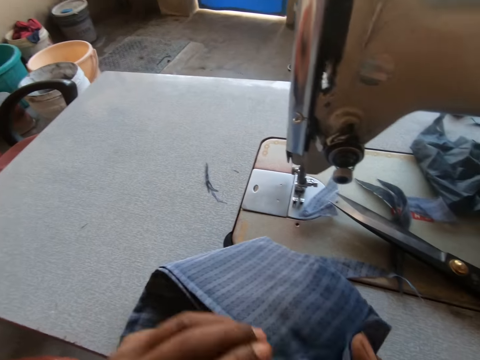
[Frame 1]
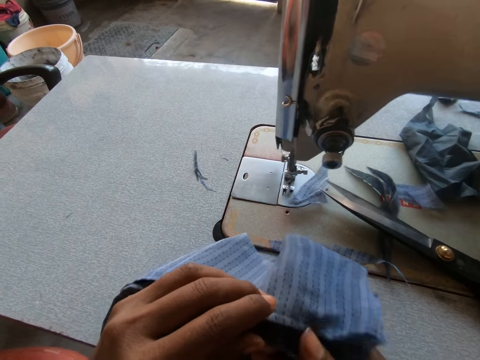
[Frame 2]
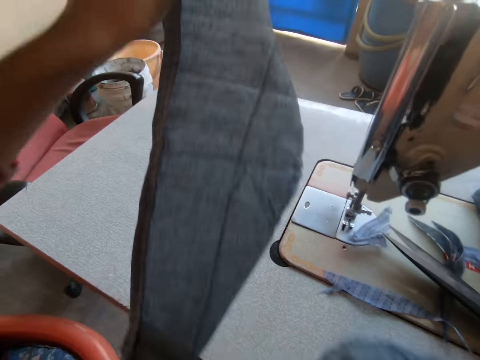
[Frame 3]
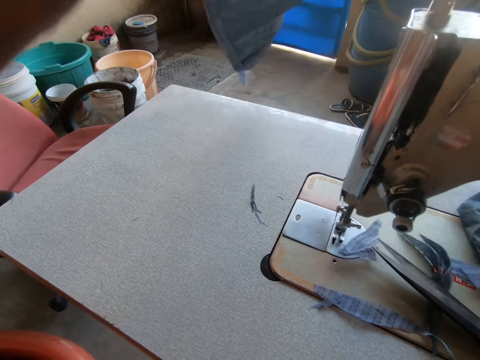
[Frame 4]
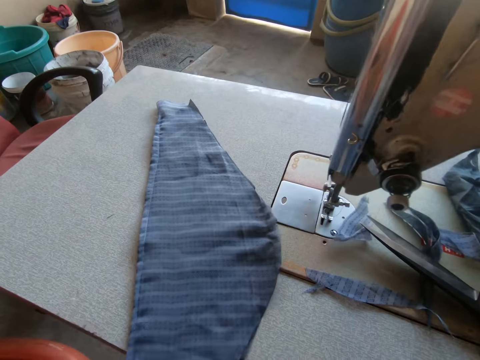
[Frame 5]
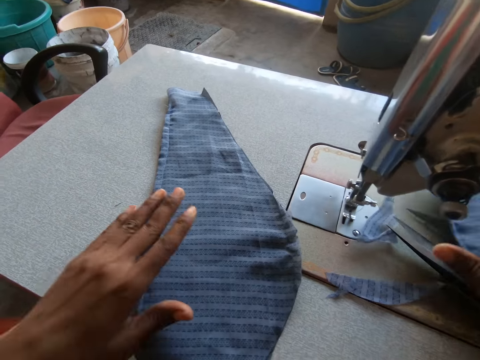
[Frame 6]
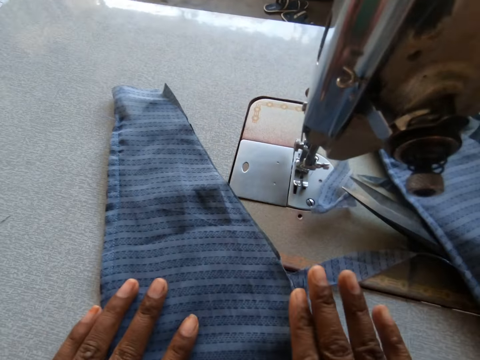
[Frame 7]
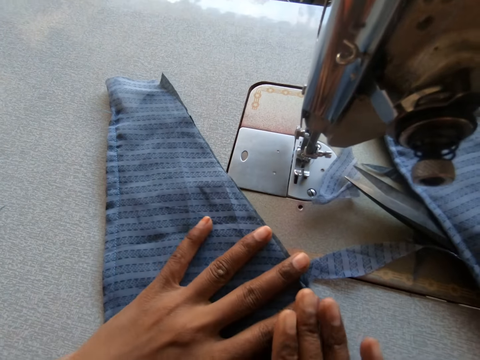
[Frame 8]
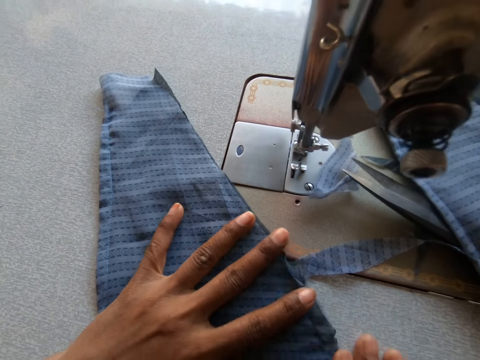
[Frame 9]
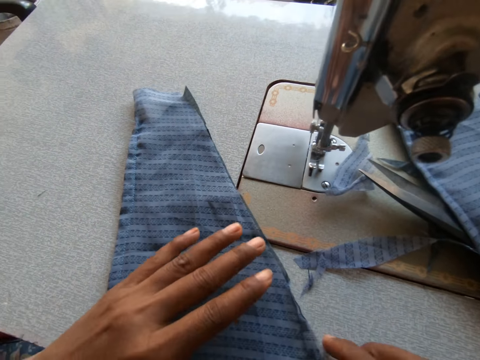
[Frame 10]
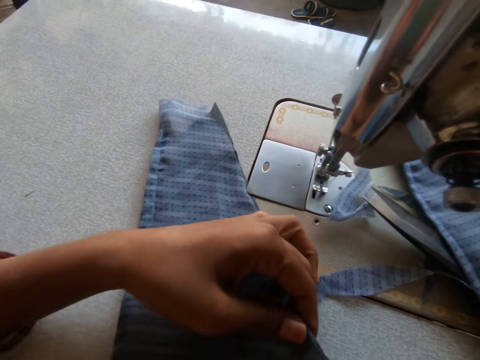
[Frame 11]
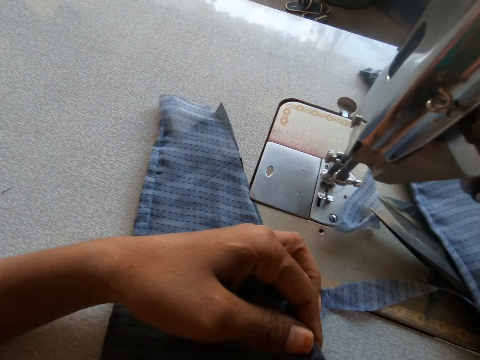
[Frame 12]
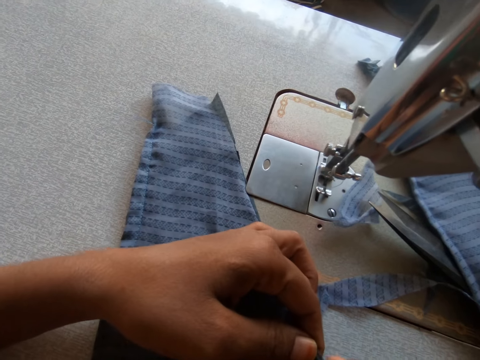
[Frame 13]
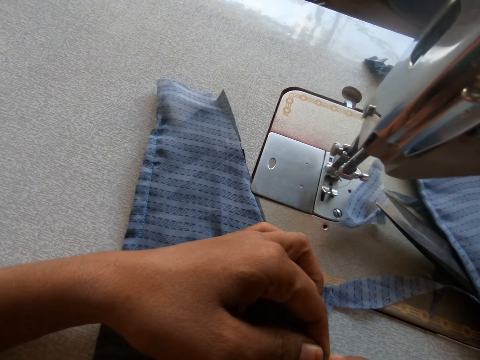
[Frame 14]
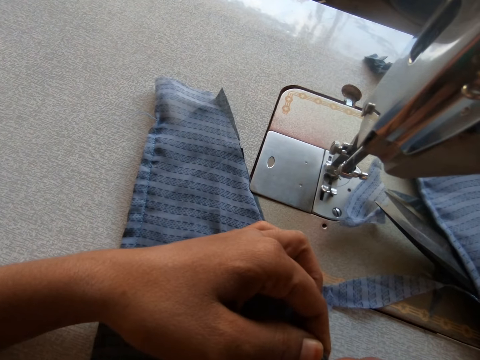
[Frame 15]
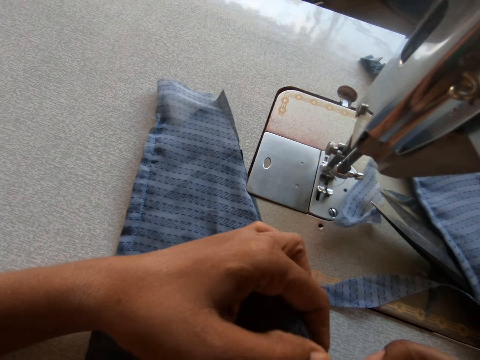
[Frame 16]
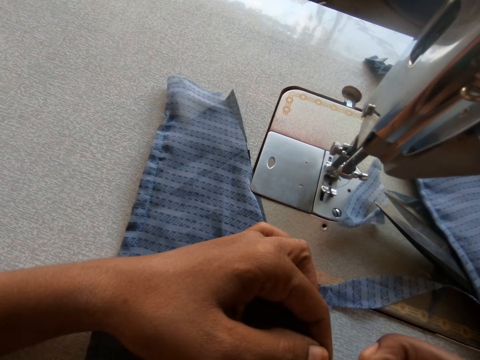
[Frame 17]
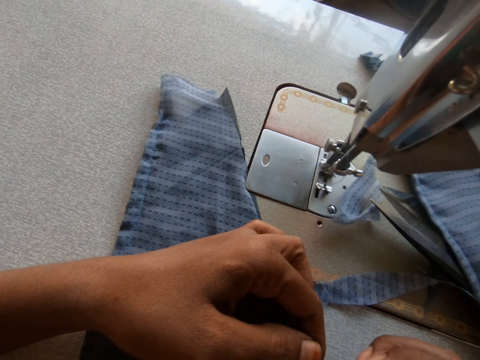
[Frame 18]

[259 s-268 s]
The camera wearer separates the striped cloth from the cloth using both hands. She places the striped cloth on the sewing machine with her left hand. She pulls the cloths. She arranges the striped cloth on the sewing machine with both hands. She looks at the cloths.

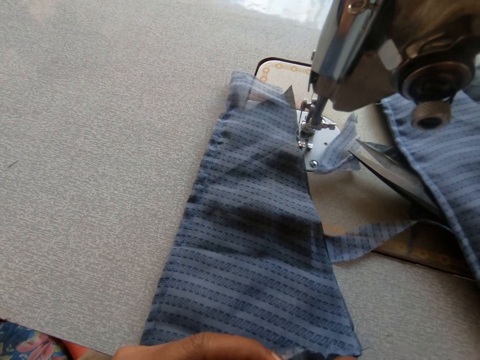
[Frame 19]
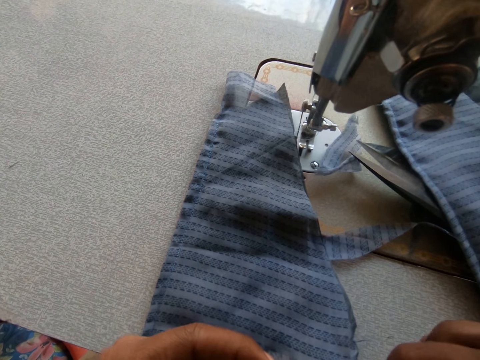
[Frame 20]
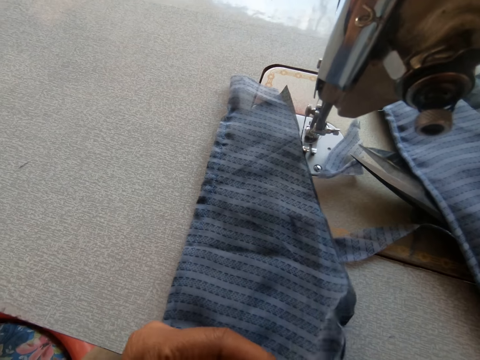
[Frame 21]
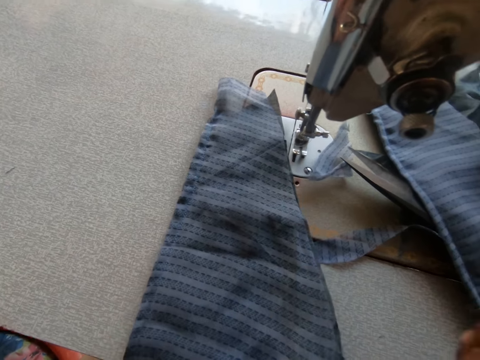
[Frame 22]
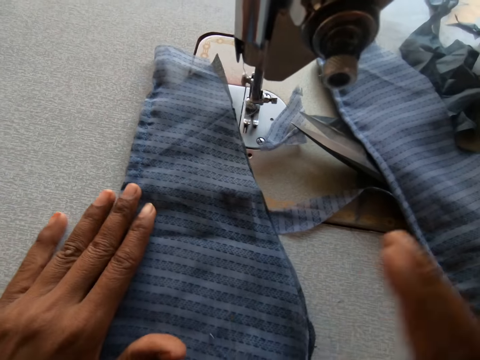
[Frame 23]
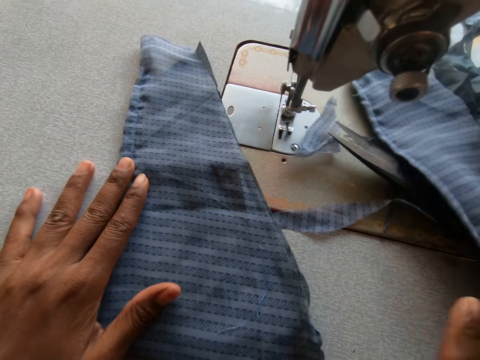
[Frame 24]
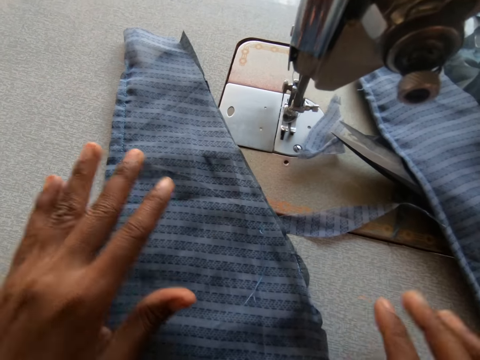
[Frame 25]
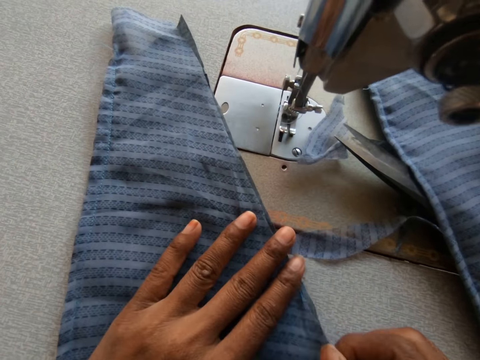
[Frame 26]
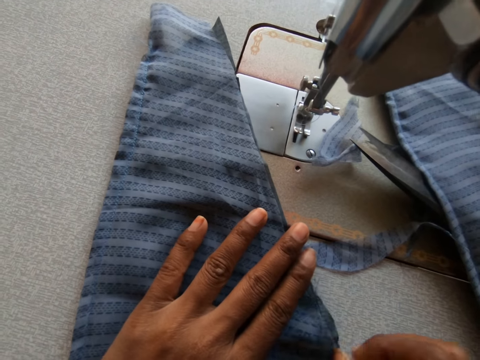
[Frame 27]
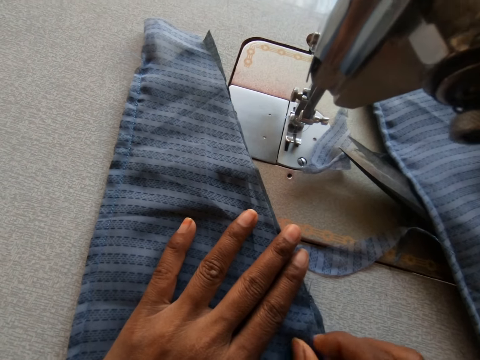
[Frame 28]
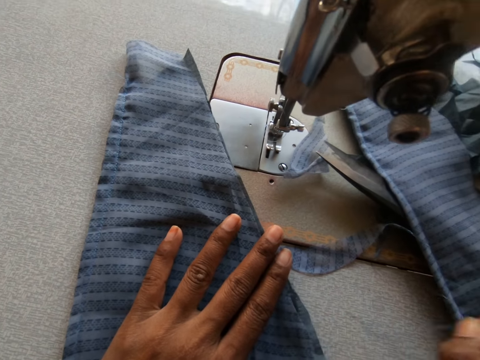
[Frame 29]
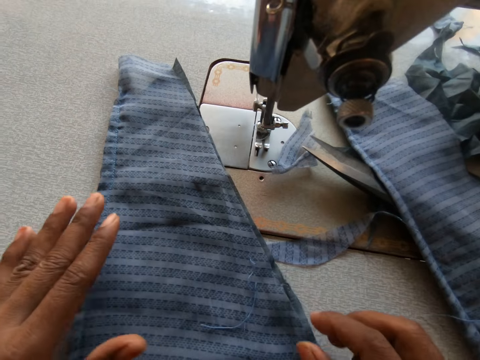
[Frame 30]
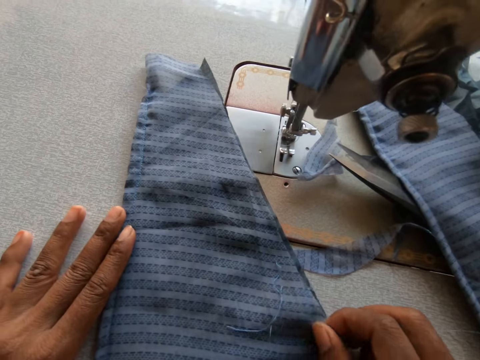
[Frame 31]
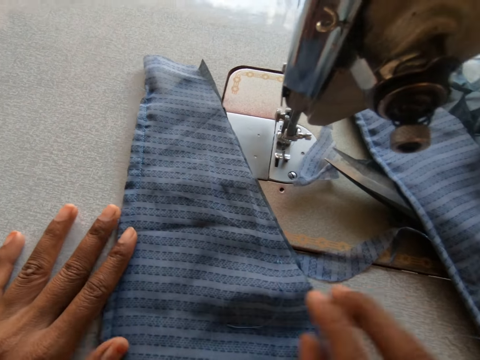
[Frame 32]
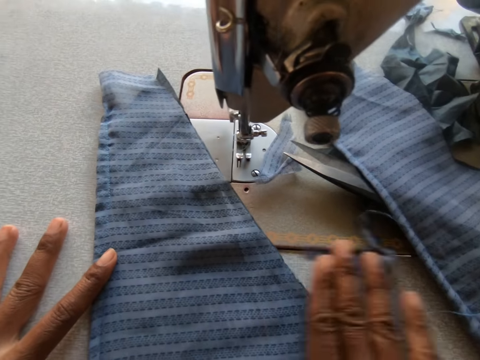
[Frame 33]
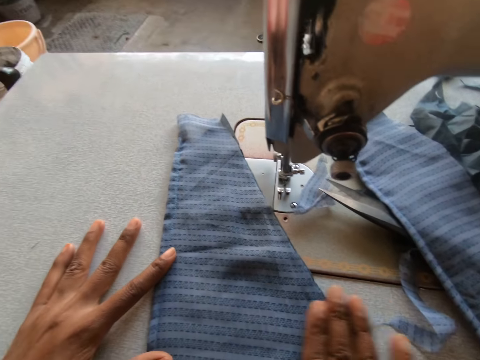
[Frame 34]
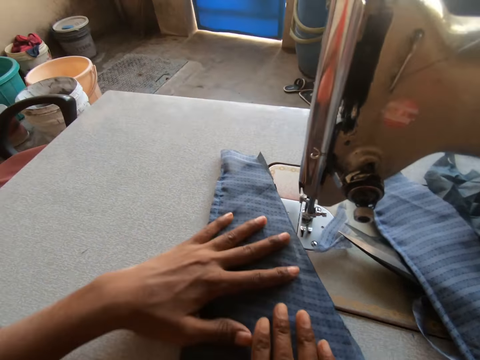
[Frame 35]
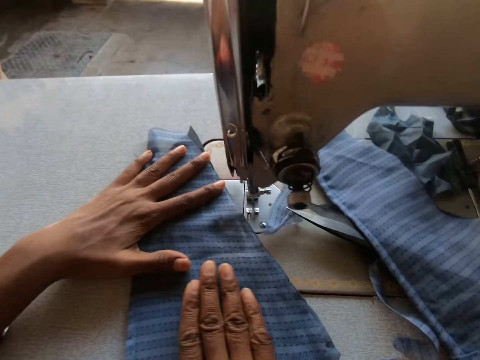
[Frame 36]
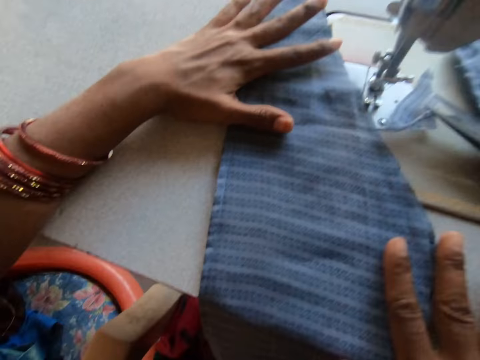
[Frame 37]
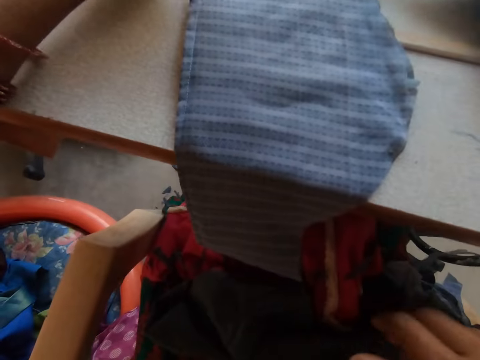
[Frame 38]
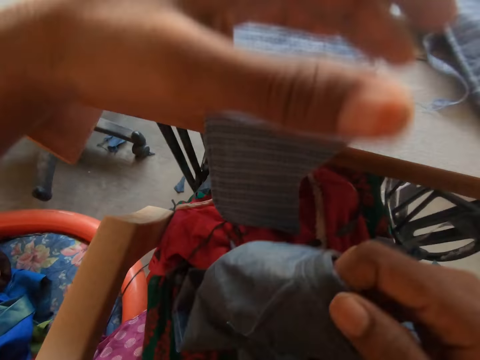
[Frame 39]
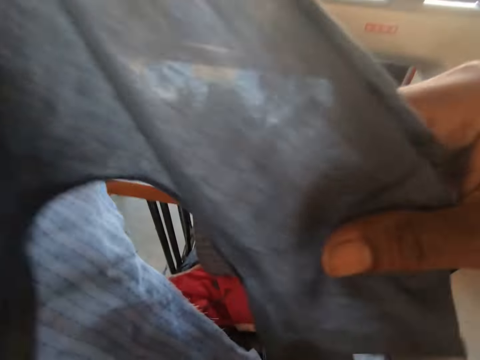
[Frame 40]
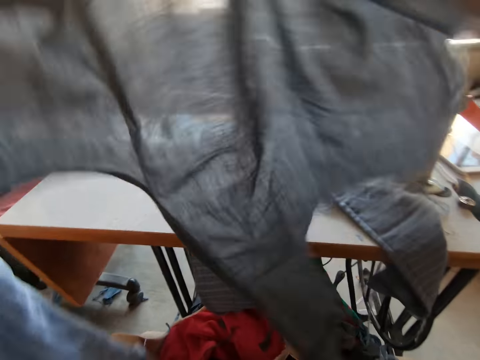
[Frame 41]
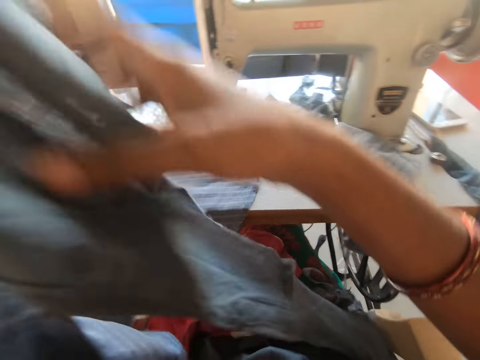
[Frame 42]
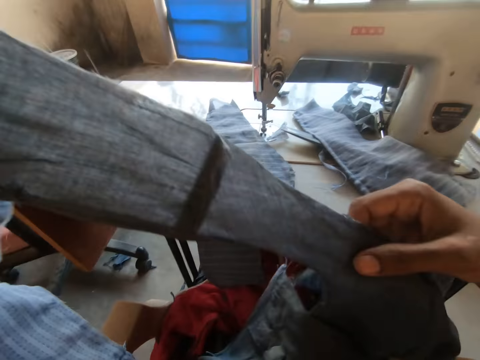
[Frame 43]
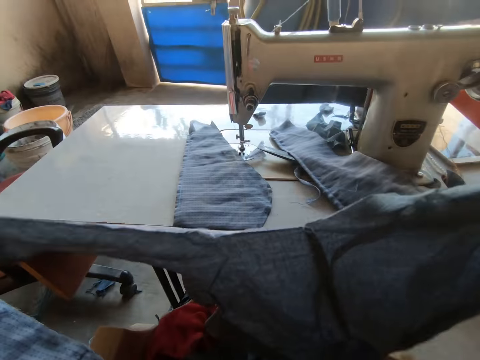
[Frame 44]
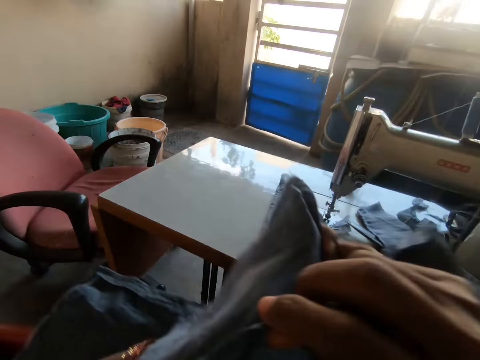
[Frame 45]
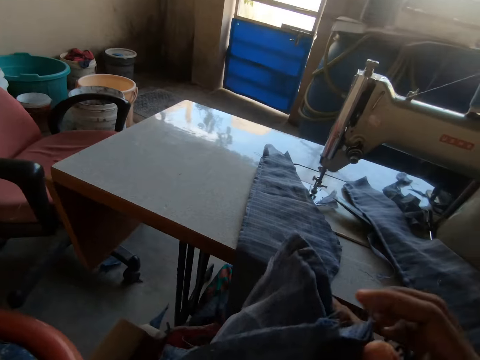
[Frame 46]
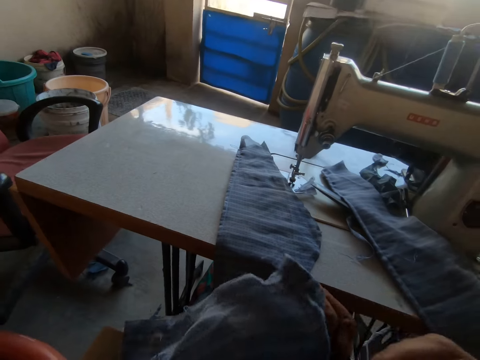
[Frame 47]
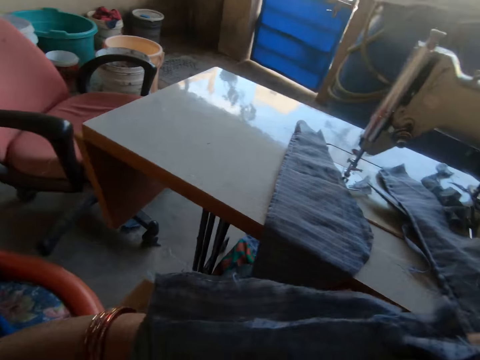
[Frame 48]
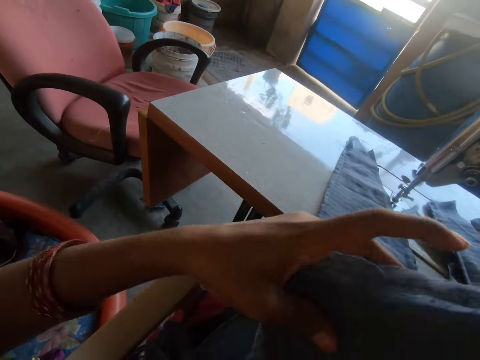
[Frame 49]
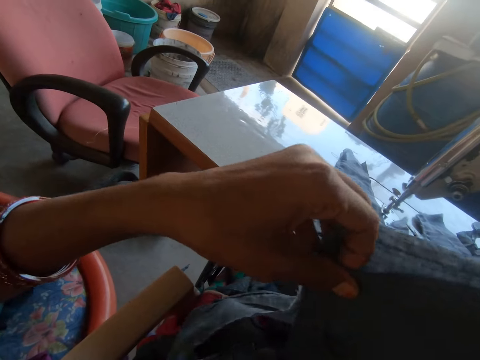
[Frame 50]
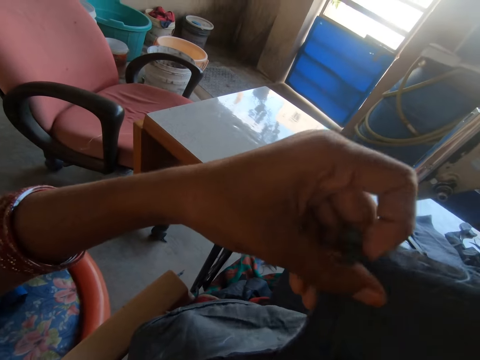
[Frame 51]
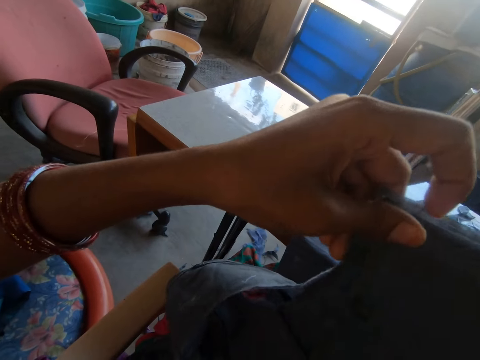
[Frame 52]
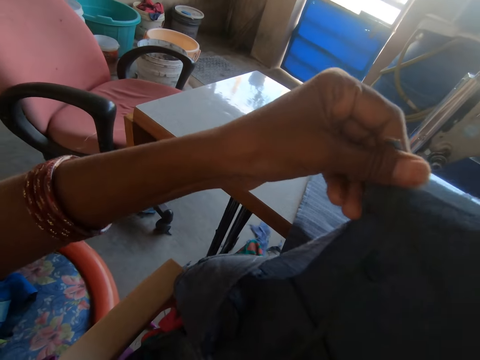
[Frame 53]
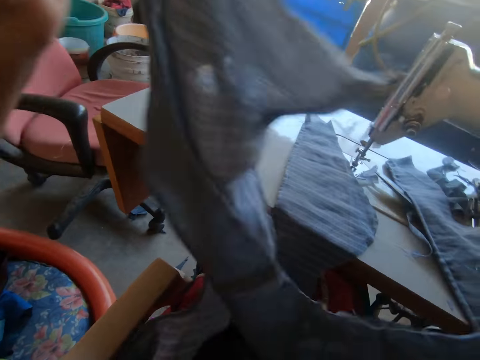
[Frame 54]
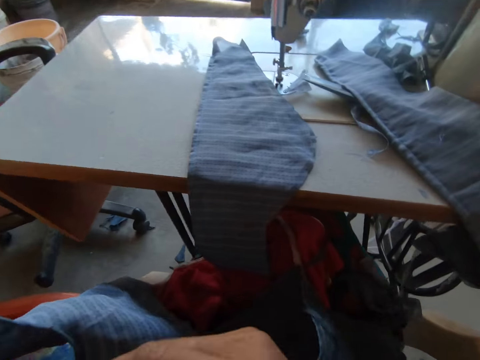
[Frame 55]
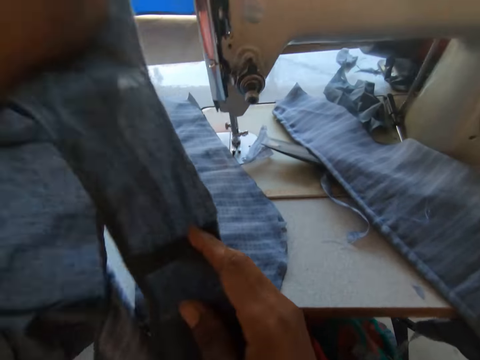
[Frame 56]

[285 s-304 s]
The camera wearer wipes a cloth with the left hand. She holds the piece of cloth on the sewing machine with her left hand. She wipes the piece of cloth on the sewing machine with her right hand. She pulls out the thread on the piece of cloth on the sewing machine with her right hand. She wipes the piece of cloth on the sewing machine with her right hand. She wipes the piece of cloth on the sewing machine with her left hand. She aligns the cloth with both hands. She wipes the piece of cloth on the sewing machine with her right hand. She lifts a piece of cloth from her lap with her right hand. She holds the piece of cloth in her right hand with both hands. She aligns the cloth with both hands. She folds the piece of cloth in her hands. She opens up the piece of cloth in her hands with her left hand.
